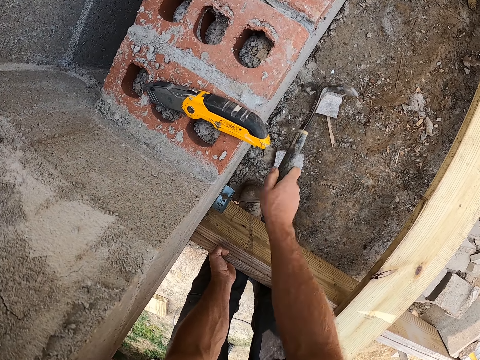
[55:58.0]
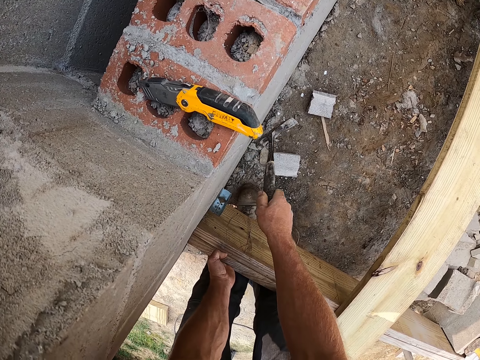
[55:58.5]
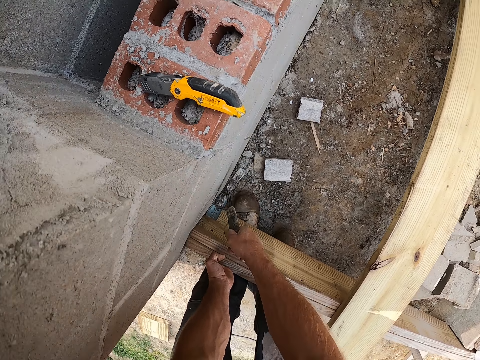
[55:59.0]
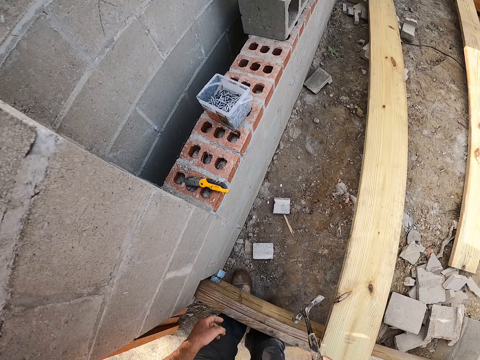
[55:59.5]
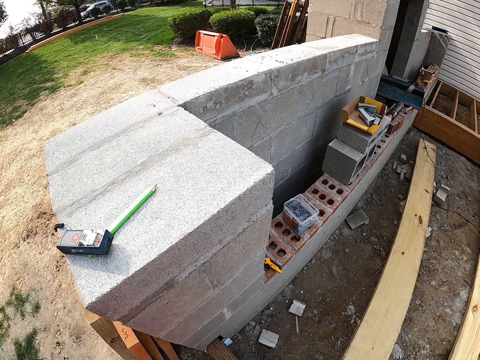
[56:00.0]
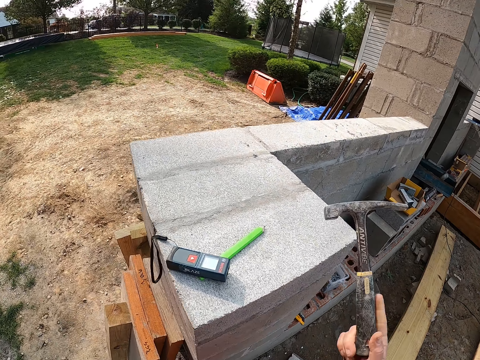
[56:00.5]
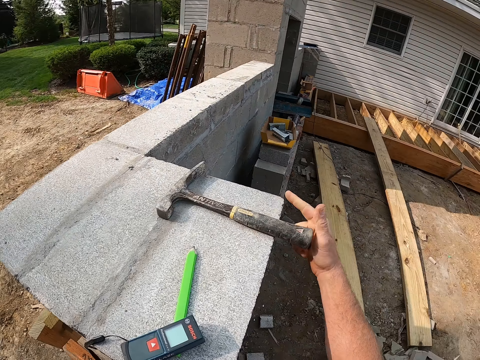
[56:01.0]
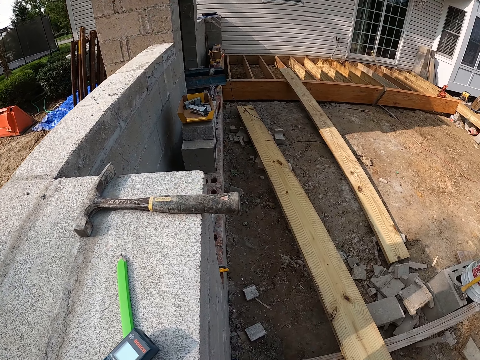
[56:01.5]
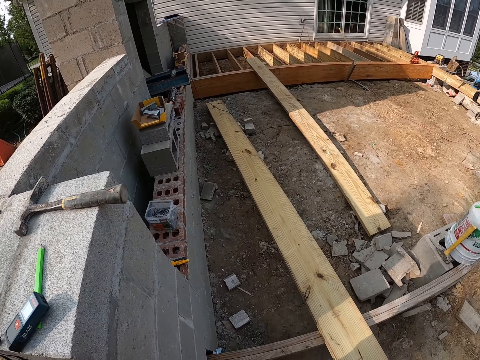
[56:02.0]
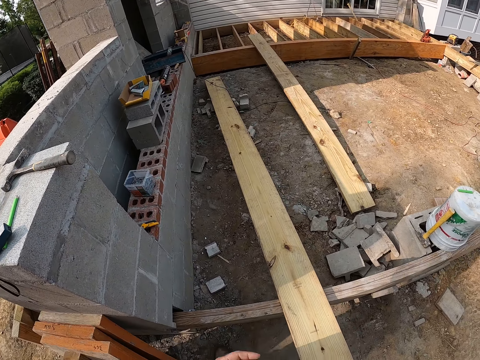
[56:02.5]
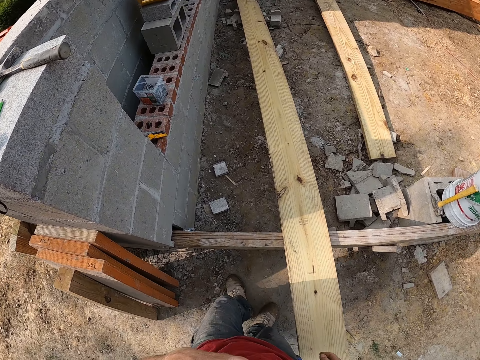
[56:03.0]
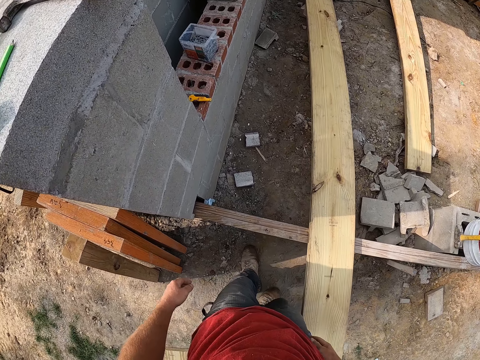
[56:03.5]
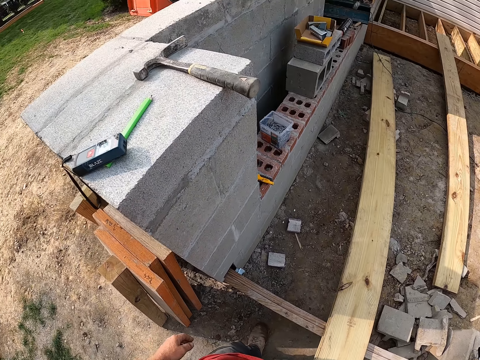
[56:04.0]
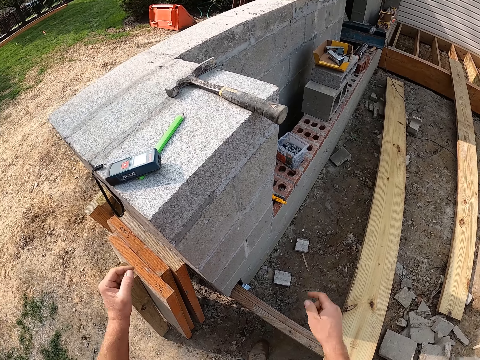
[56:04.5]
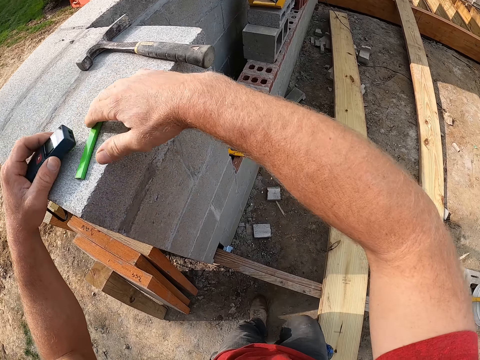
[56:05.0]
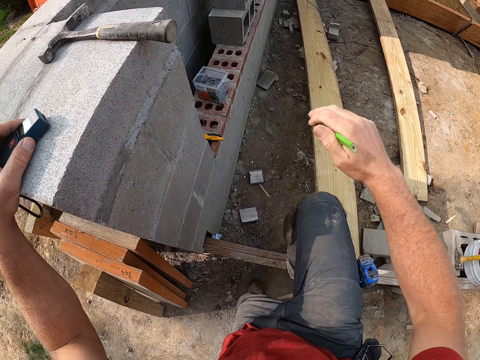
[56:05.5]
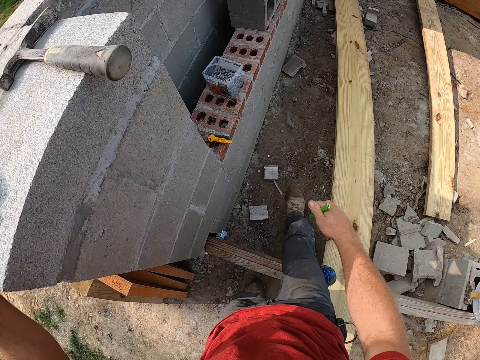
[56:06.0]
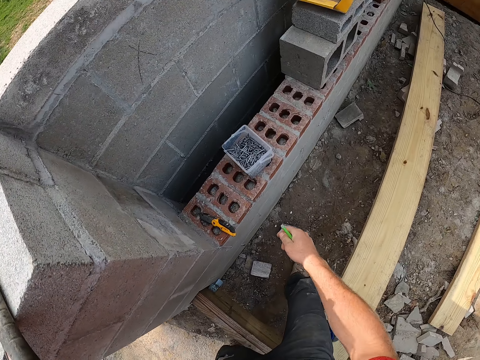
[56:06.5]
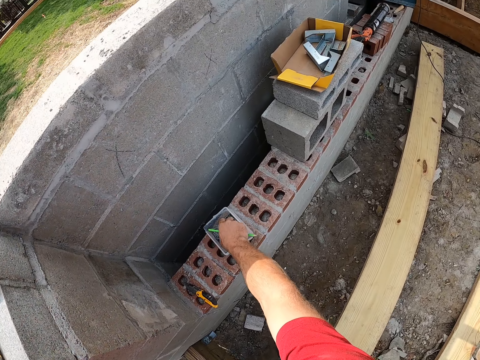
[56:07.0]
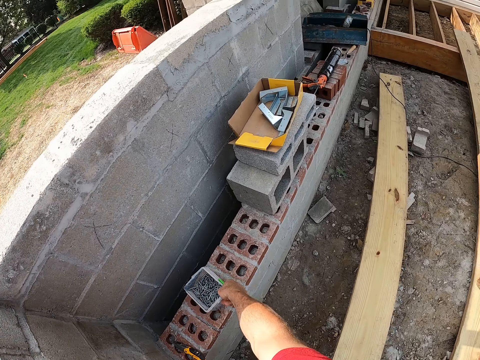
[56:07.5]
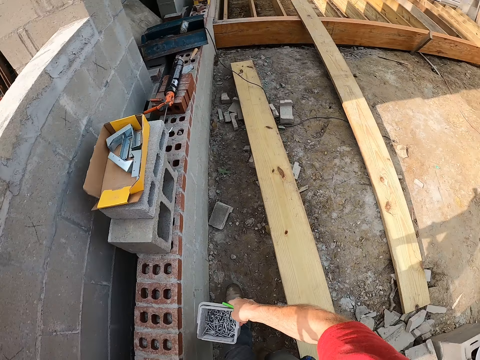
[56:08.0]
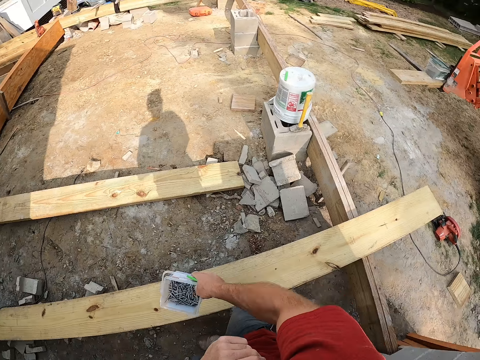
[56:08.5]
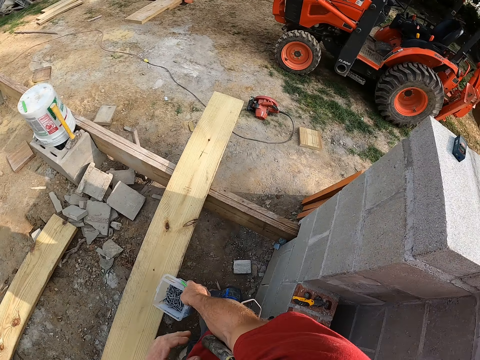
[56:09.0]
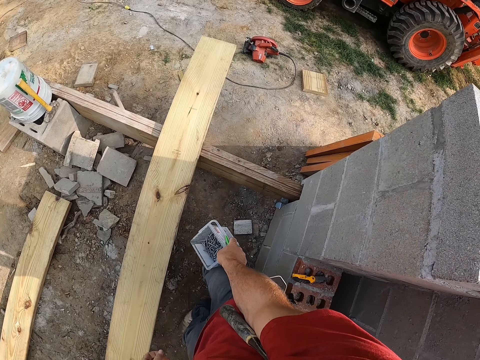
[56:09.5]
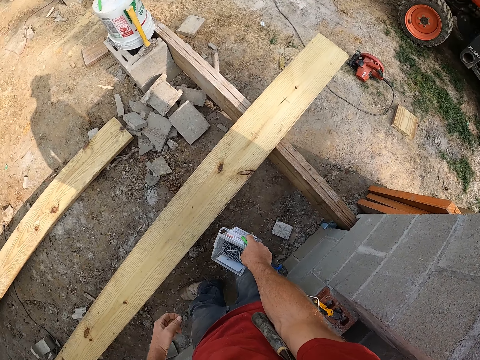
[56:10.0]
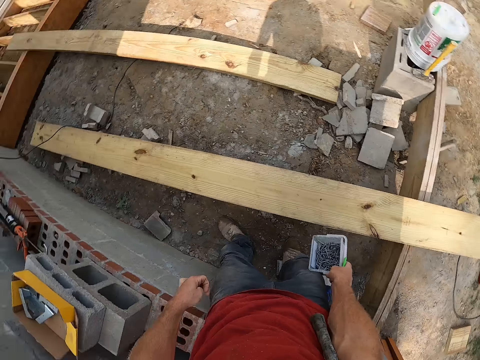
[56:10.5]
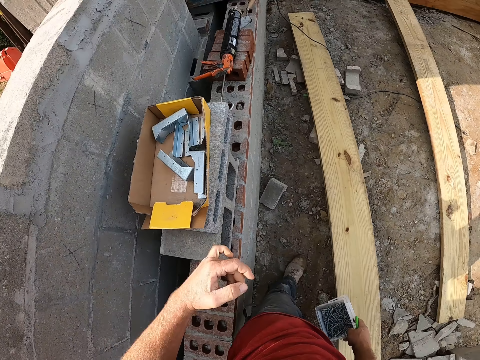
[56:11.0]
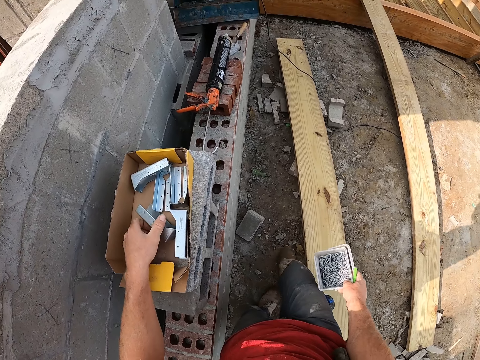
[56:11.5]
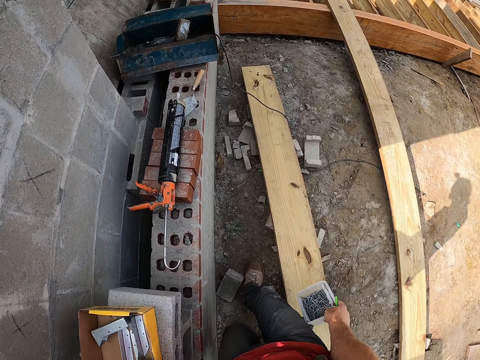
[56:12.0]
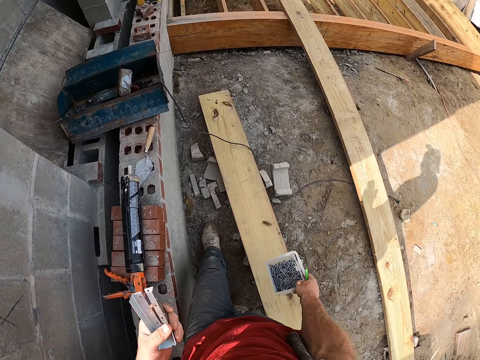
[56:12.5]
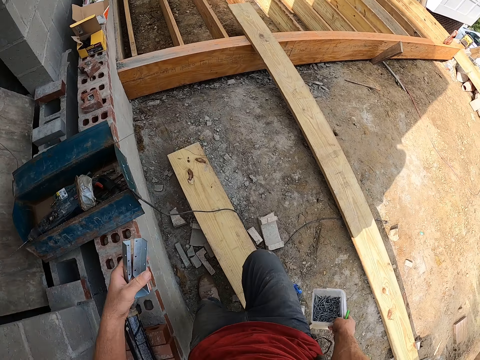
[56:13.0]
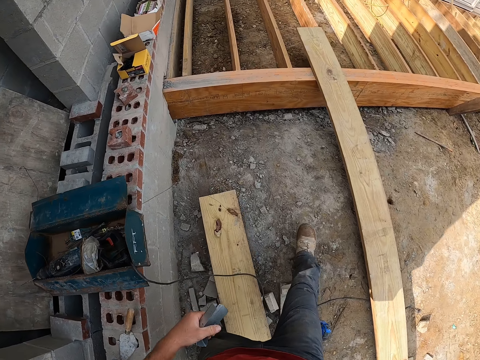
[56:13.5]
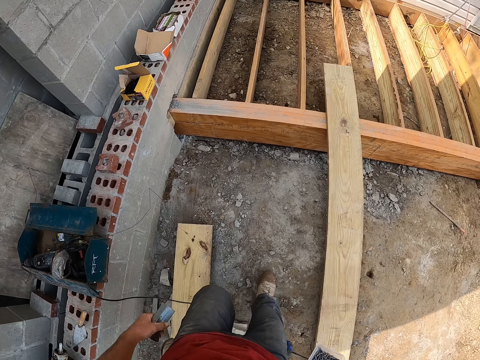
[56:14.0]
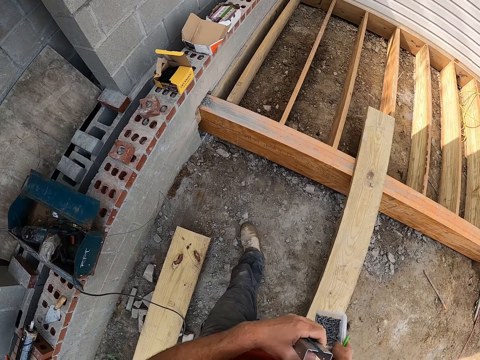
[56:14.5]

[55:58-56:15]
The camera wearer drops the hammer on the block wall. They stand in front of the wall. They pick up a marker and laser measure on the block wall. They insert a hand in the container with nails on the wall. They drop nails in the nail container. They pick up the nail container on the block wall. They turn. They pick up a screw brace in a carton on the wall. They carry the bracket and nails container along the wall.

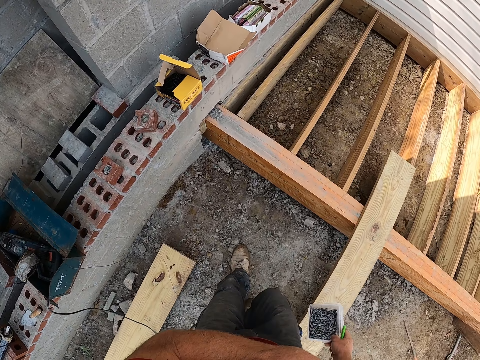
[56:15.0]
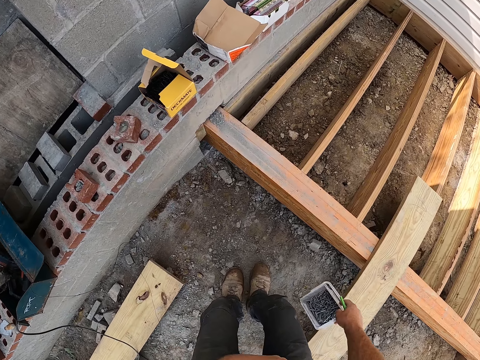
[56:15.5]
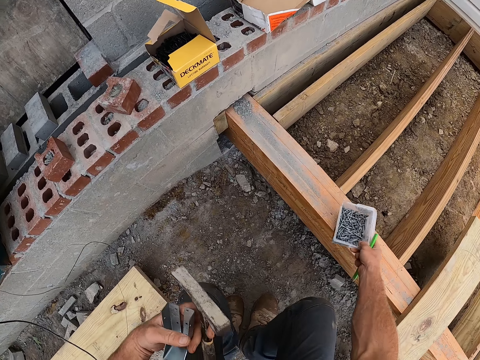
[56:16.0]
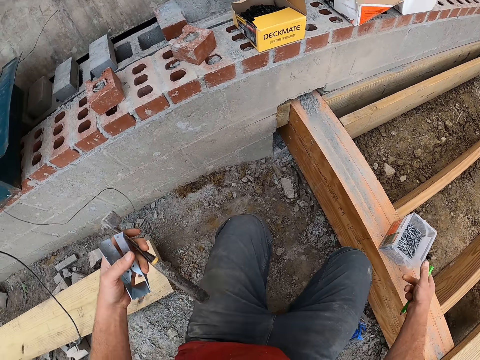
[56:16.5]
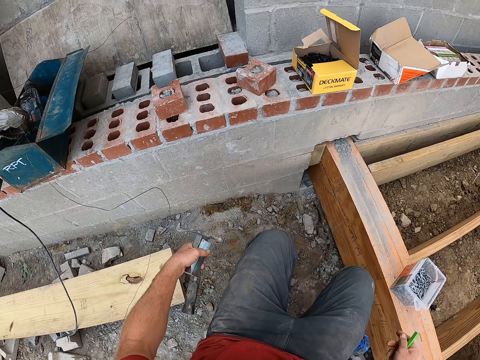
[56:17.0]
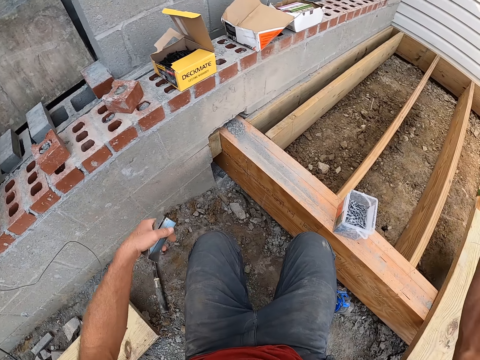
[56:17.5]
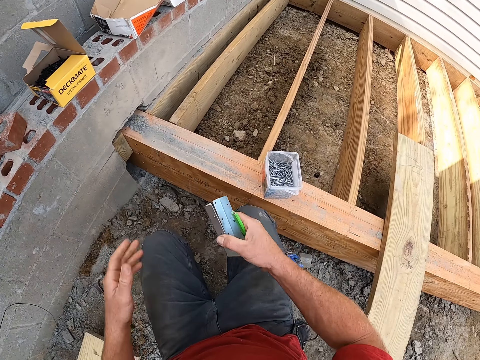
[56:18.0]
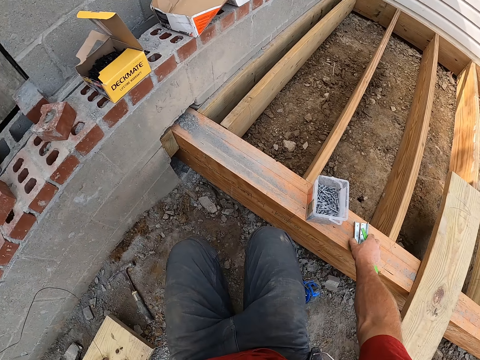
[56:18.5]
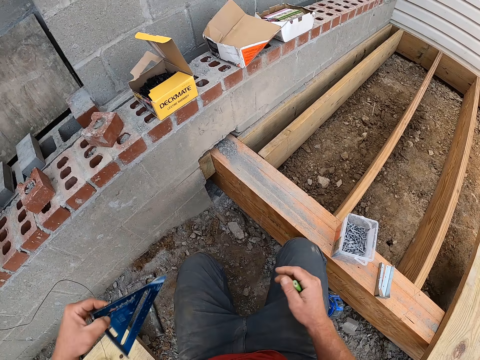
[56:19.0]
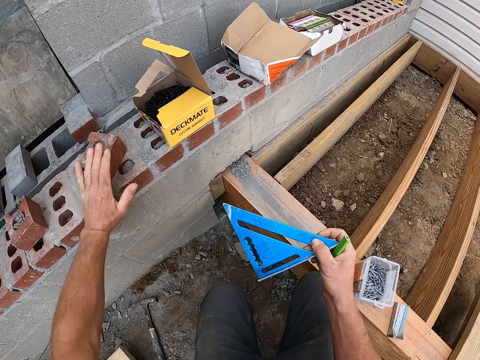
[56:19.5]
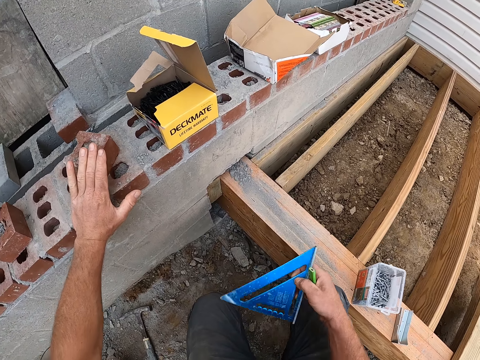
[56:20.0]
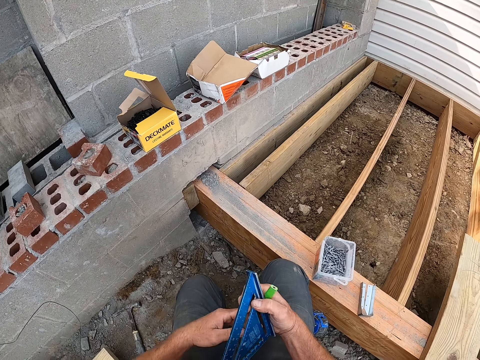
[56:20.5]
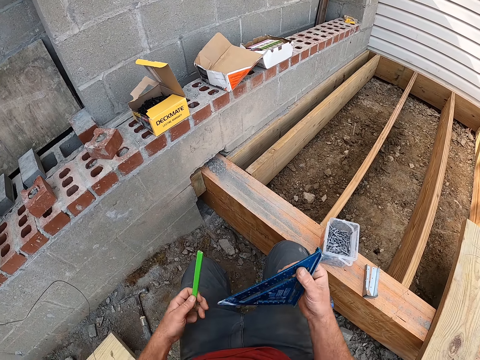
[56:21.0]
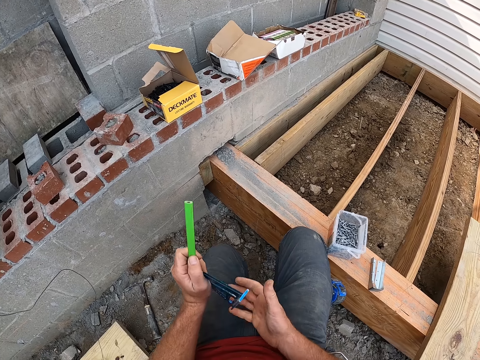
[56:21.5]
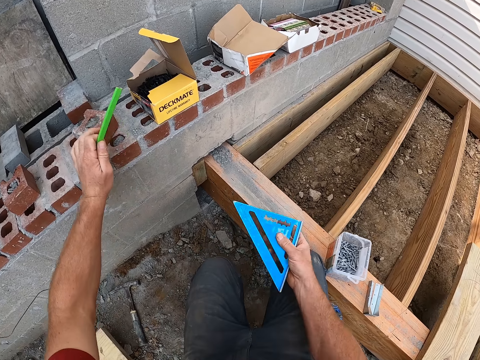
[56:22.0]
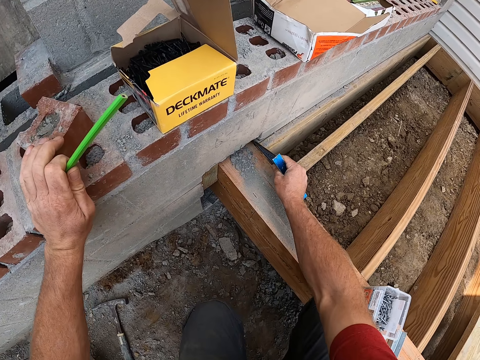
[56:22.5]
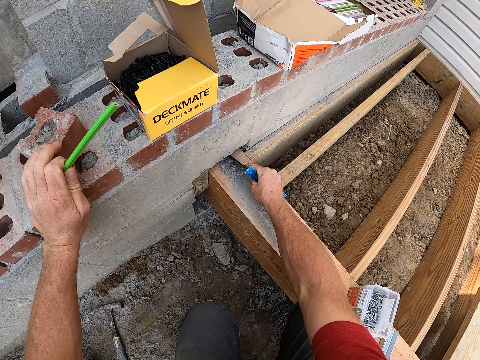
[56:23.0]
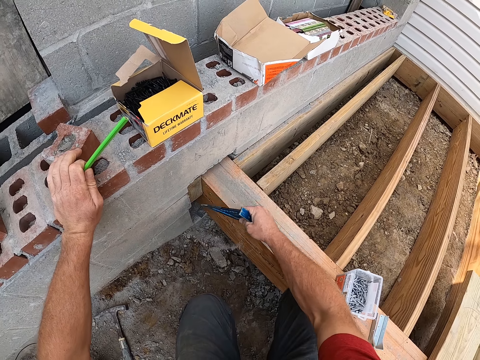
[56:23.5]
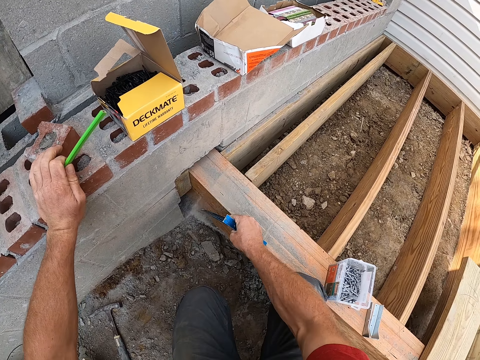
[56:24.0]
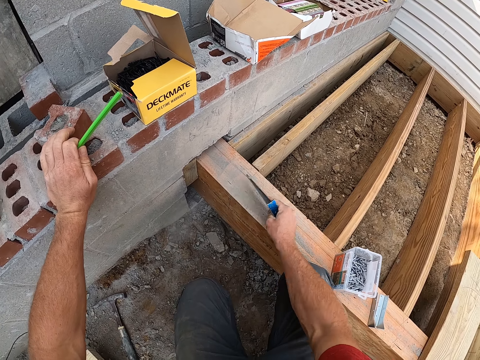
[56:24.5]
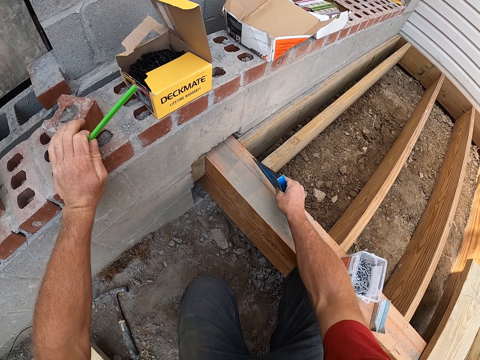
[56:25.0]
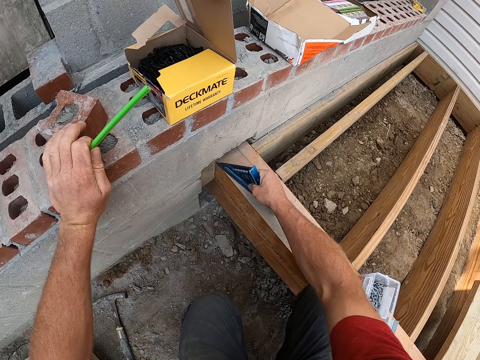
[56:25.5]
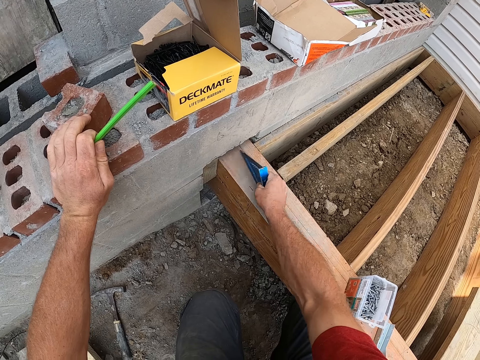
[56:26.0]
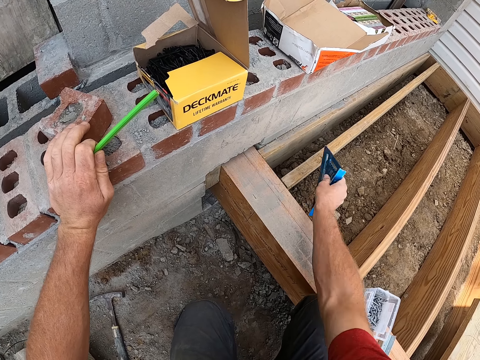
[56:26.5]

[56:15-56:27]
The camera wearer drops the nail container on a plank. He bends on the construction wood and wall joint. He passes the screw brace to his right hand. He places the hammer on the floor. He drops the screw brace on the plank. He passes an angle square to his right hand. He passes the marker to his left hand. He adjusts the angle square. He removes sand on the plank with the angle square.
